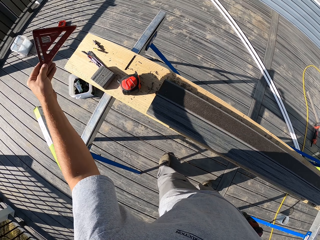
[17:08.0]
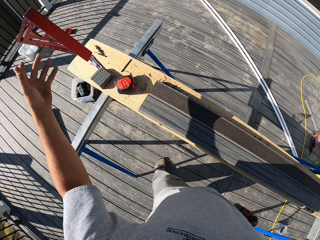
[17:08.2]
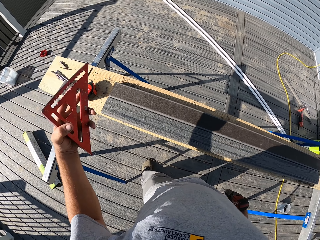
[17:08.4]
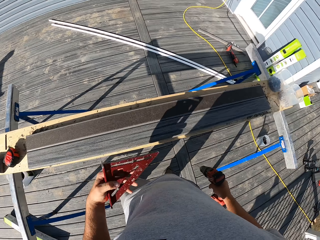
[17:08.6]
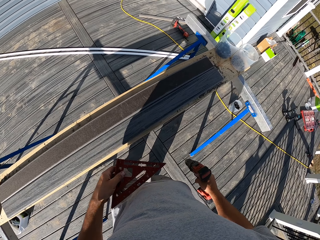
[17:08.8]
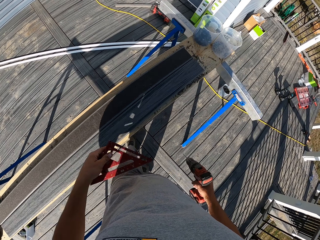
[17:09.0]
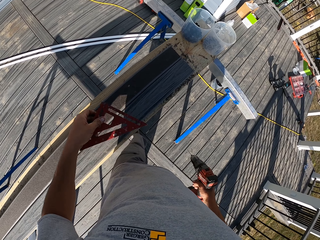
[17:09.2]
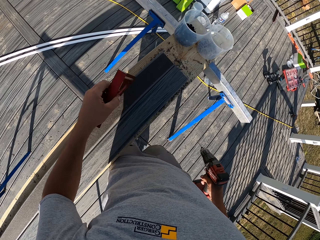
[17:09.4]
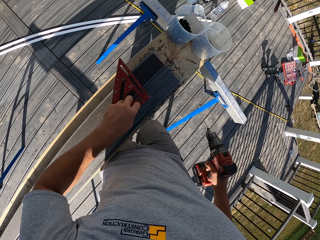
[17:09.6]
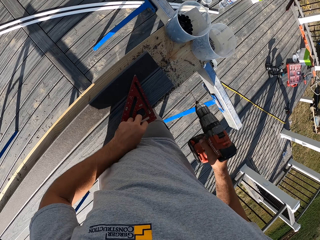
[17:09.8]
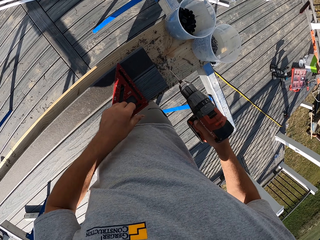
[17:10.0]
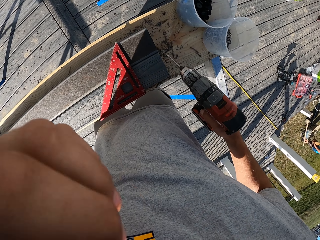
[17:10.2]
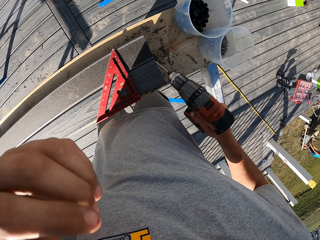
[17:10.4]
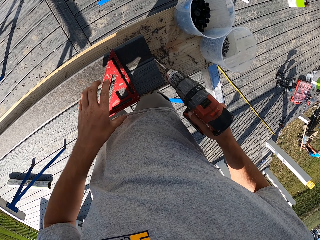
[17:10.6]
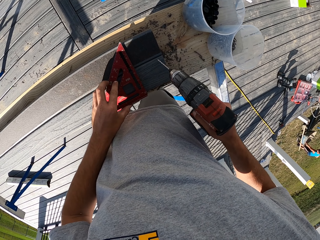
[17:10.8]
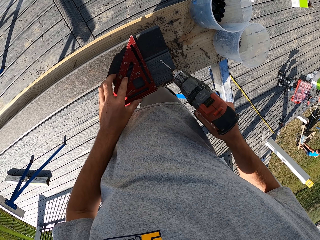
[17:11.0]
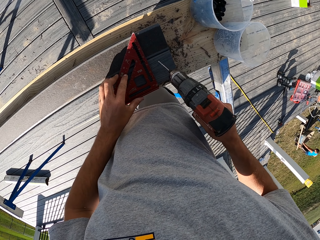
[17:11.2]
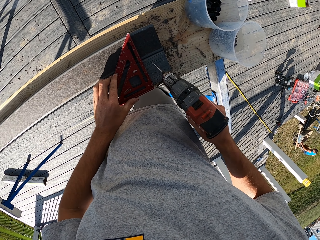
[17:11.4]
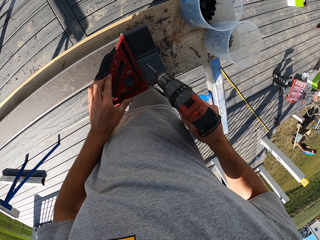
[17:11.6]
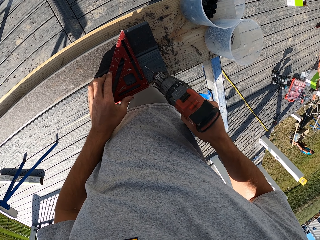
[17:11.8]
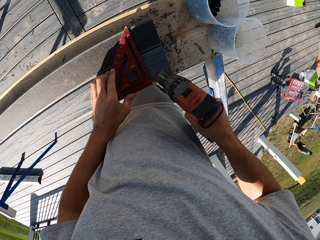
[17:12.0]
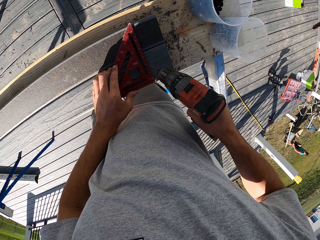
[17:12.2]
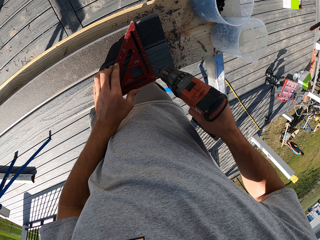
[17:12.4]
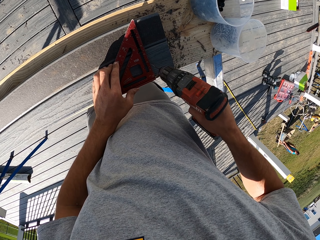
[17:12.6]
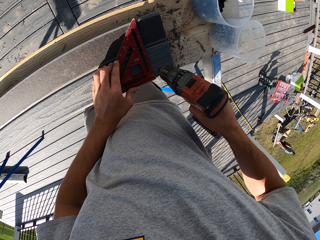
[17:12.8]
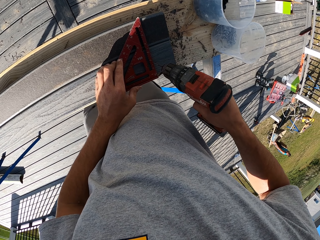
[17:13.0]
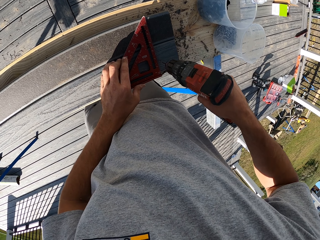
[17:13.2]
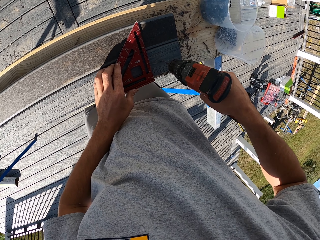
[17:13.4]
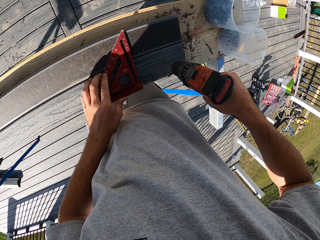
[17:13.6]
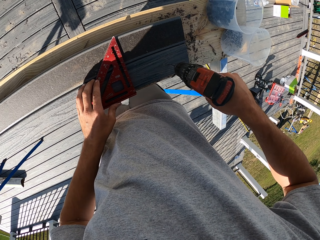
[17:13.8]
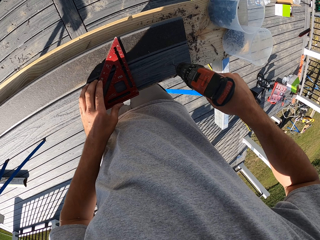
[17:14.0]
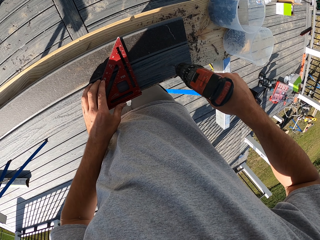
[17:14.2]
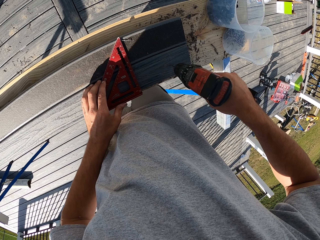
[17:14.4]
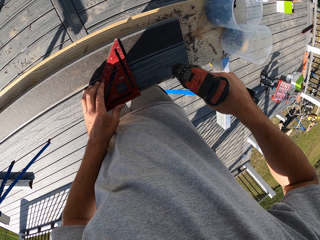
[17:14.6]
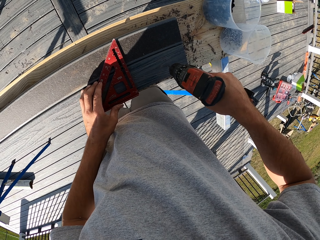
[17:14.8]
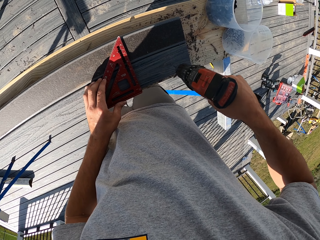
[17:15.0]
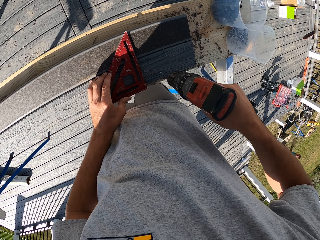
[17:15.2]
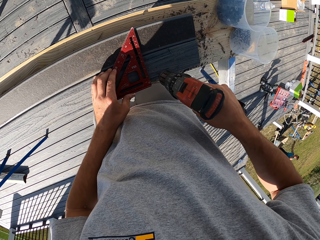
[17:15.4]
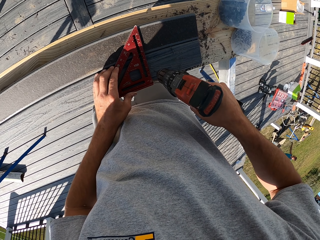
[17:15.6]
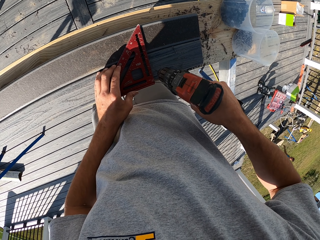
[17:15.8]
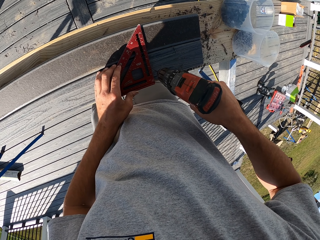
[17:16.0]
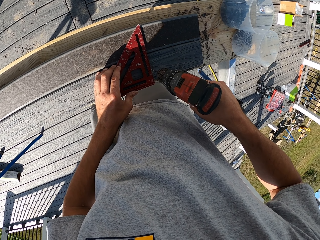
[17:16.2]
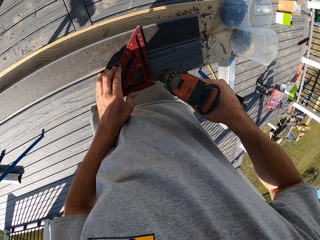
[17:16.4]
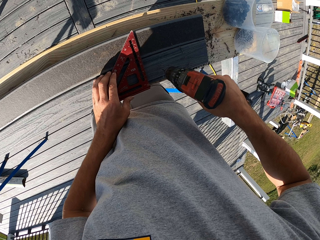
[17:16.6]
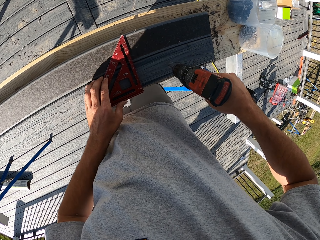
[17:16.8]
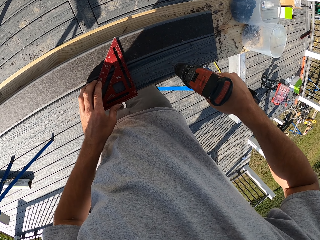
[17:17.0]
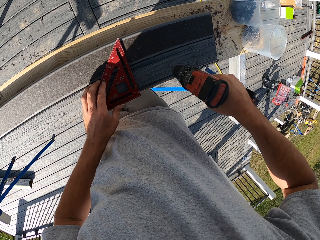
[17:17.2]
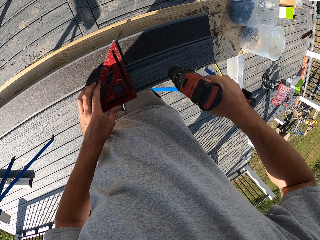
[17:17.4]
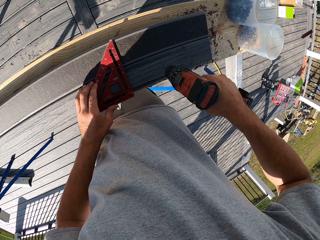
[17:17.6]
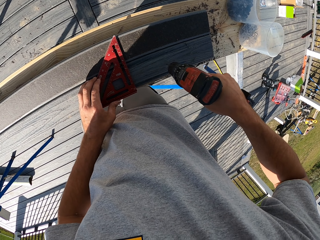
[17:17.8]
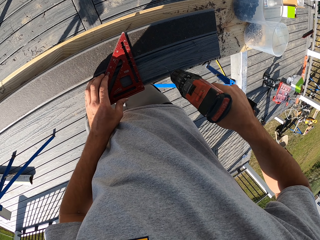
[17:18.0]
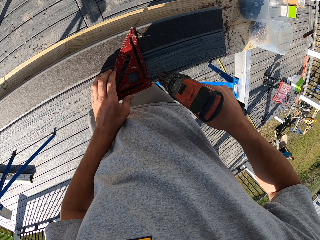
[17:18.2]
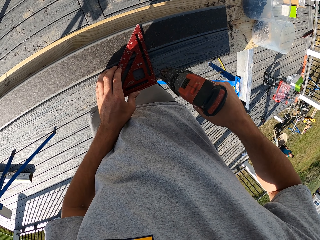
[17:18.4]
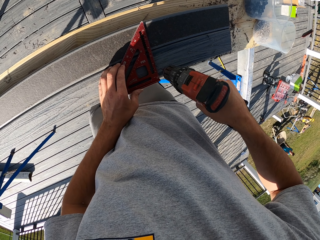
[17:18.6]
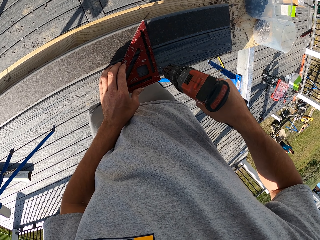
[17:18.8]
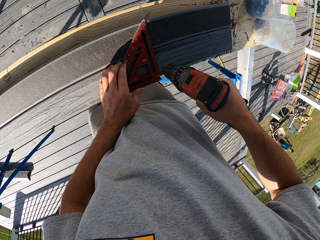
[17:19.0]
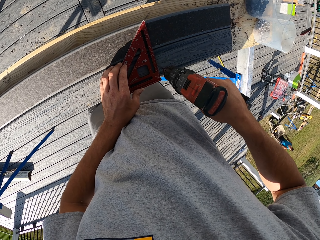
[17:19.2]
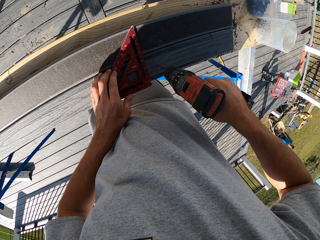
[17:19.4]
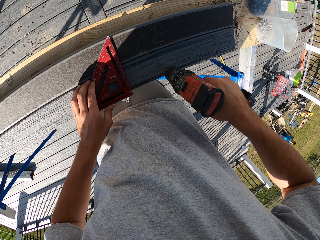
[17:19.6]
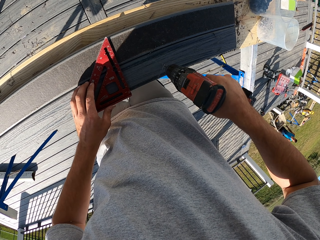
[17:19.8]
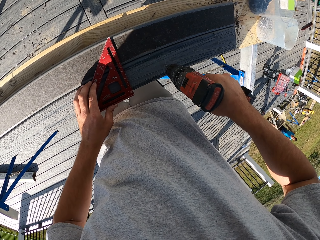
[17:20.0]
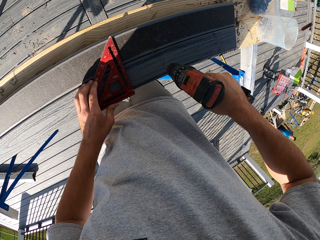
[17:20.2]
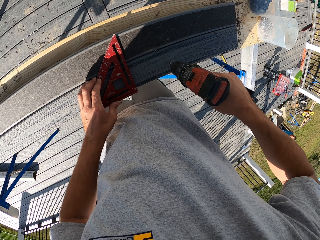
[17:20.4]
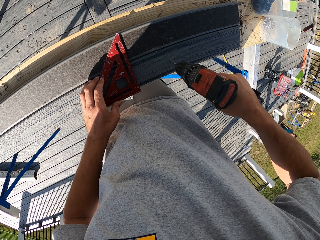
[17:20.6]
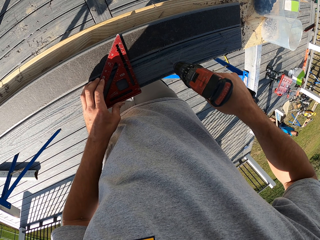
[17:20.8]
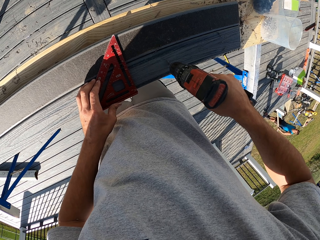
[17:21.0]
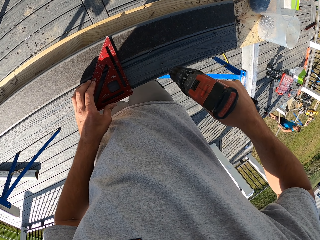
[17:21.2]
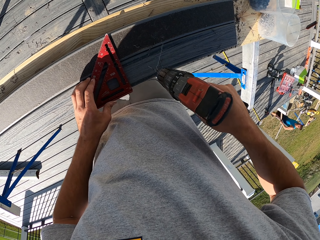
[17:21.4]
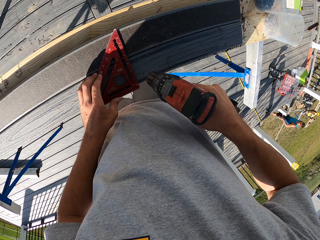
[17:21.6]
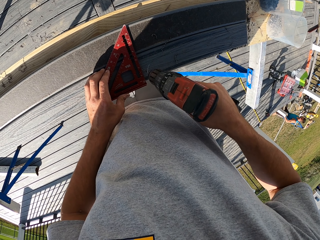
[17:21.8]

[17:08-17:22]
The camera wearer picks up an alloy triangle ruler. They place the alloy triangle ruler on the piece of timber. They drill the piece of timber and relocate the alloy triangle ruler. They drill the piece of timber and relocate the alloy triangle ruler. They drill the piece of timber and relocate the alloy triangle ruler on the timber.

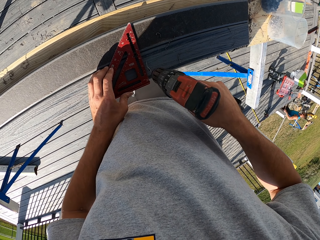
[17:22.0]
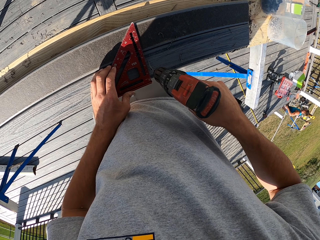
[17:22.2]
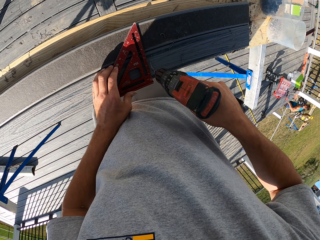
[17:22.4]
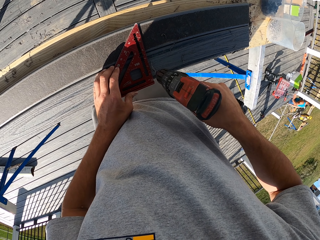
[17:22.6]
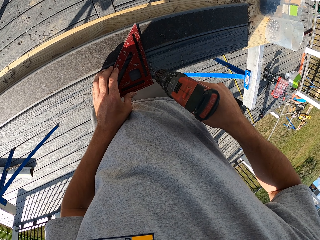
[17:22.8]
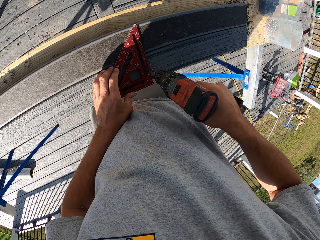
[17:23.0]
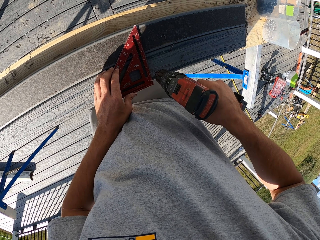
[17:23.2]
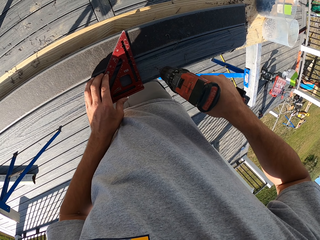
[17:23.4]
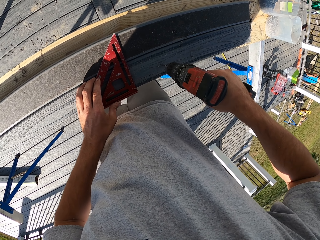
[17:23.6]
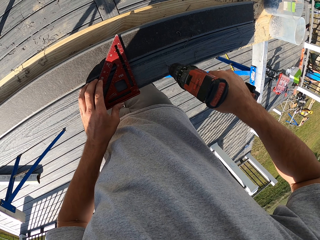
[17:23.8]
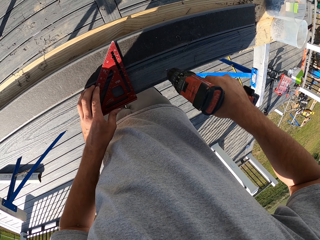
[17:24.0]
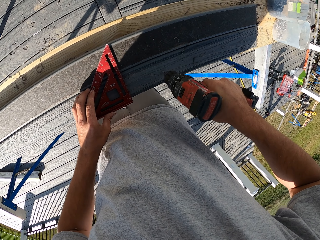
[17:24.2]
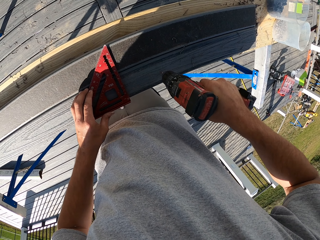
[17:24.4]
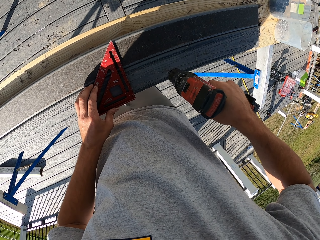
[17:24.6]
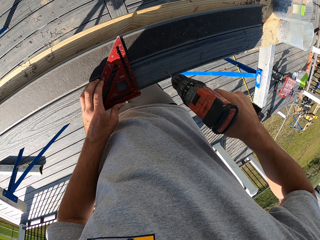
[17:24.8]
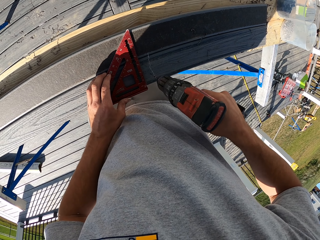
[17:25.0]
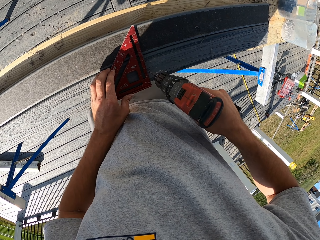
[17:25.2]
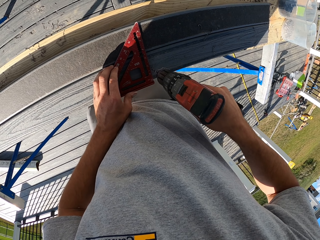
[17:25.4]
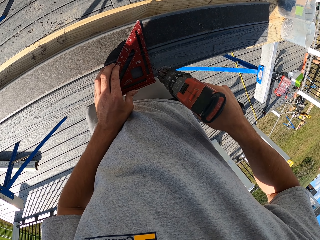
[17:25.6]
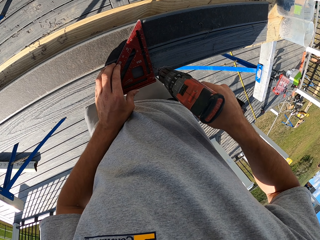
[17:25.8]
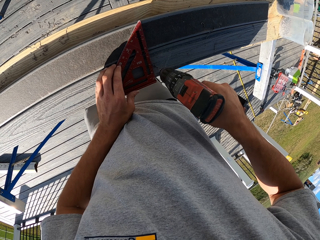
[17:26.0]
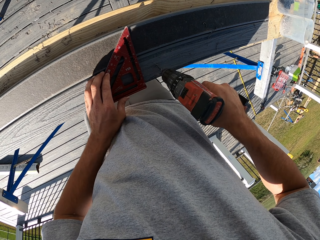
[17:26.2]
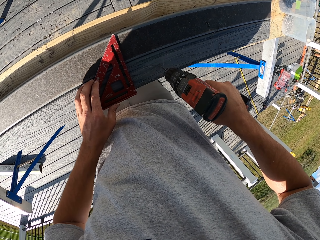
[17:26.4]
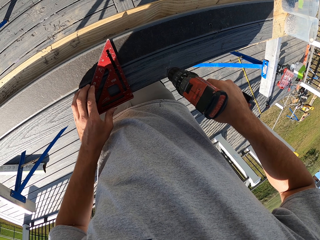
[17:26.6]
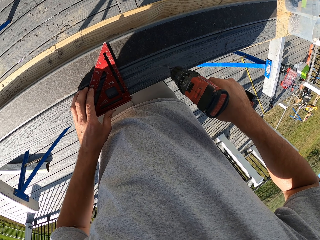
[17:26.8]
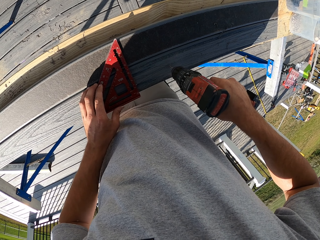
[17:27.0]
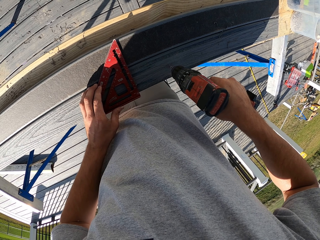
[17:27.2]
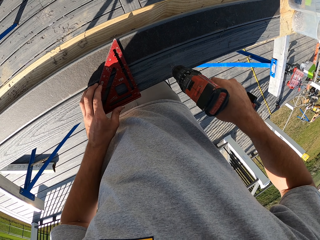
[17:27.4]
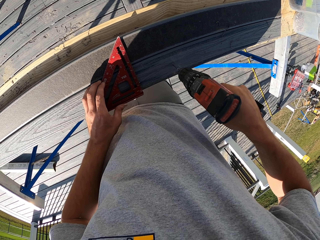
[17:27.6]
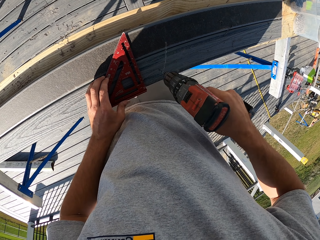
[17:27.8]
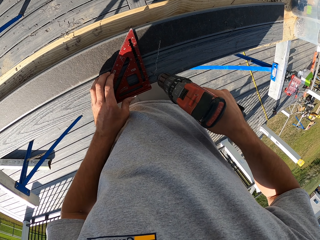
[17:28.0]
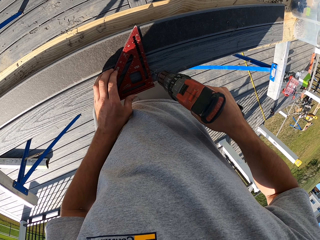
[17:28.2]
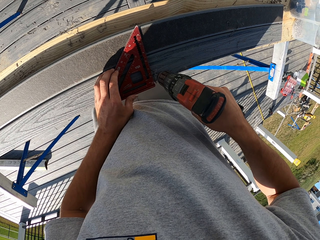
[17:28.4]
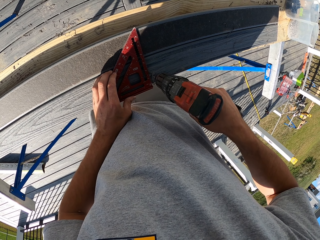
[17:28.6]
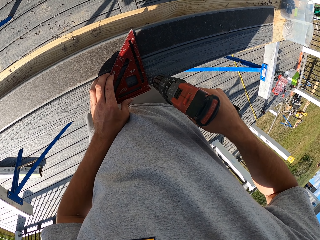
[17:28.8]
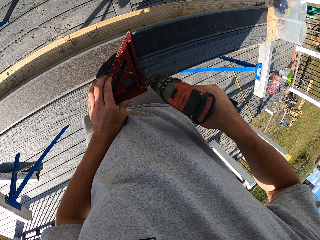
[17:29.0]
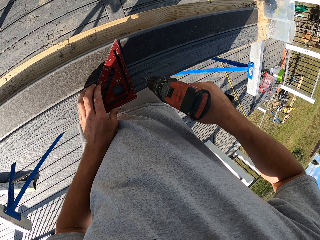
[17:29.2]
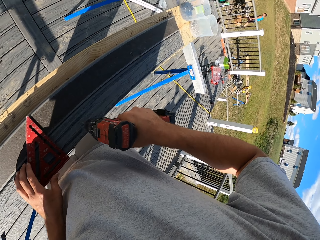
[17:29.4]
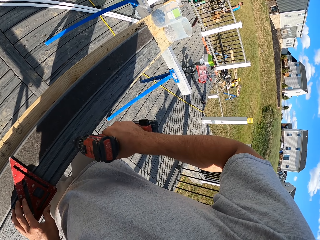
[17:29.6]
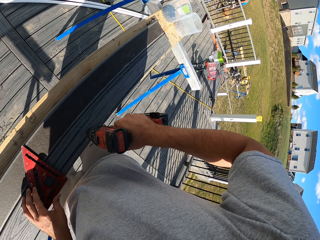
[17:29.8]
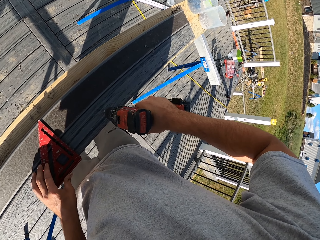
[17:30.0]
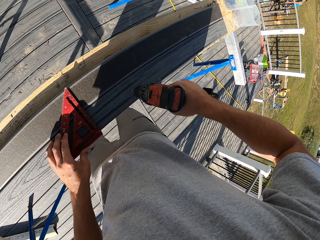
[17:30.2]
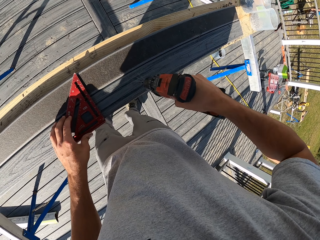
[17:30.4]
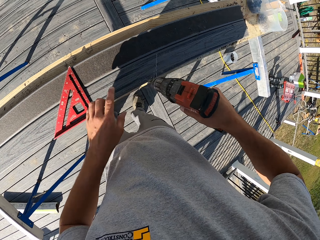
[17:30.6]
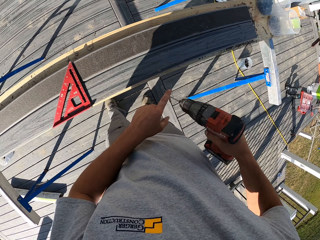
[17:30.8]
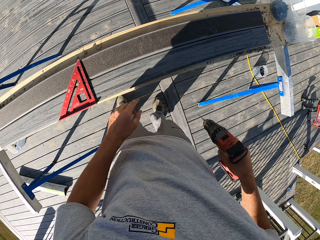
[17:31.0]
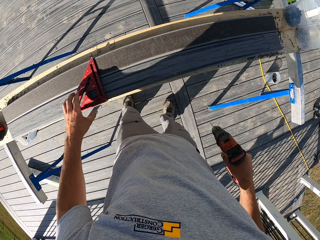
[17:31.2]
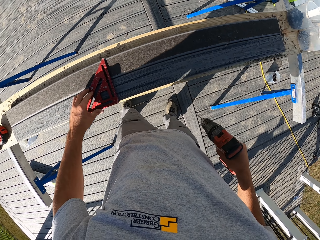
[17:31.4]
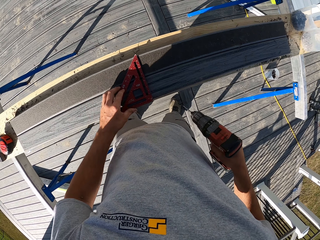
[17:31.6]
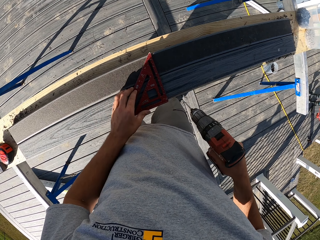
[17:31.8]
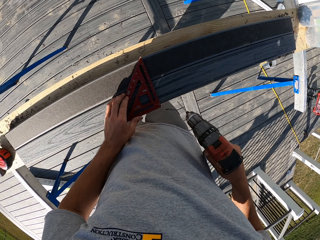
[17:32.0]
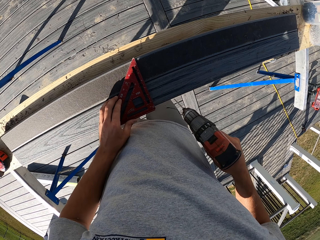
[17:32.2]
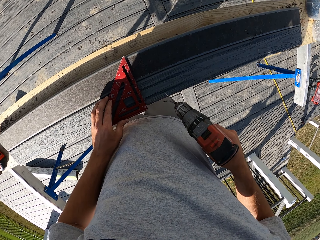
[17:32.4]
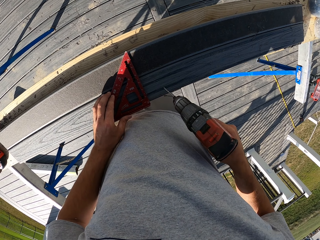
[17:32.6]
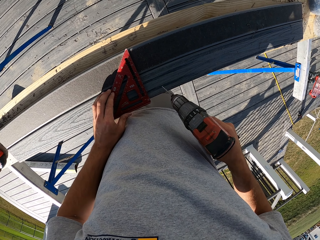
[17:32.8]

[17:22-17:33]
The camera wearer drills the piece of timber. They relocate the alloy triangle ruler on the piece of timber. They drill the piece of timber. They relocate the alloy triangle ruler. They drill the piece of timber. They relocate the alloy triangle ruler on the piece of timber. They point down. They pick up the alloy triangle ruler.
